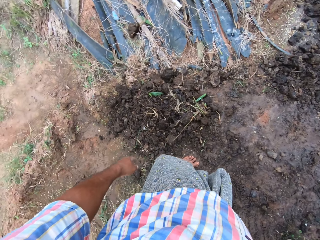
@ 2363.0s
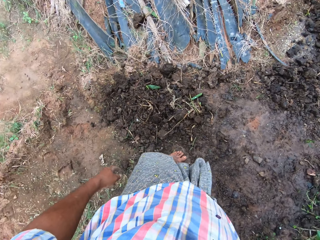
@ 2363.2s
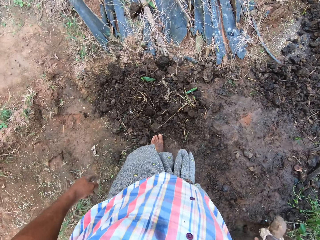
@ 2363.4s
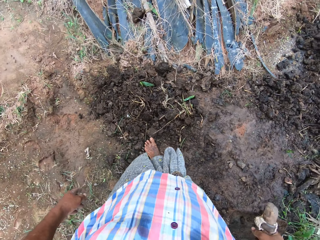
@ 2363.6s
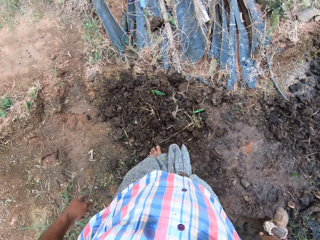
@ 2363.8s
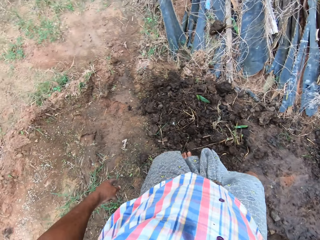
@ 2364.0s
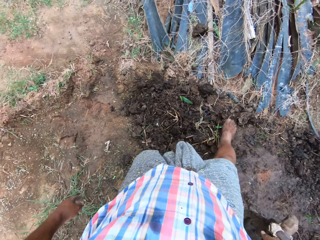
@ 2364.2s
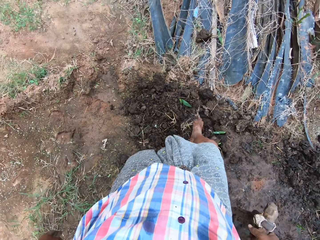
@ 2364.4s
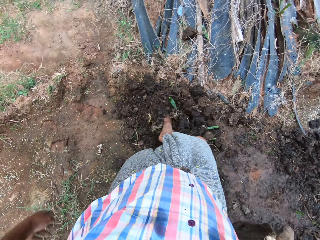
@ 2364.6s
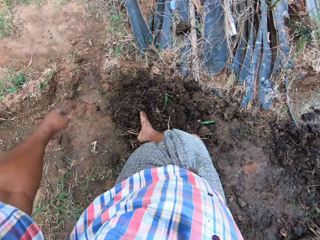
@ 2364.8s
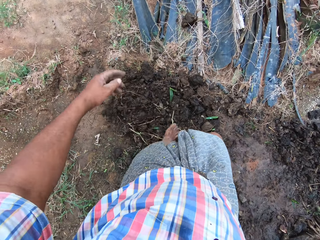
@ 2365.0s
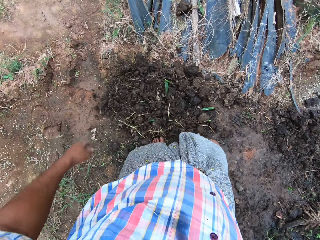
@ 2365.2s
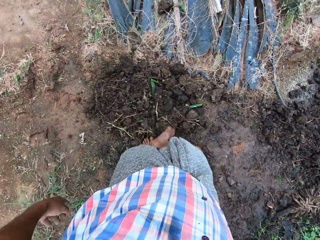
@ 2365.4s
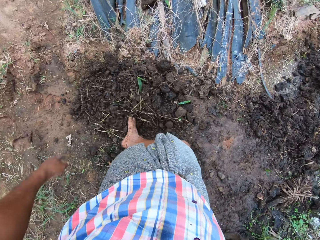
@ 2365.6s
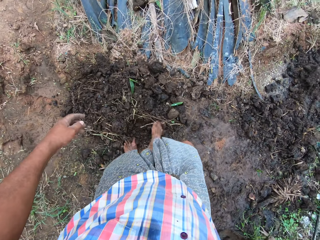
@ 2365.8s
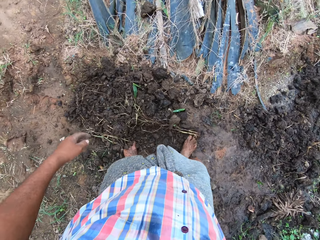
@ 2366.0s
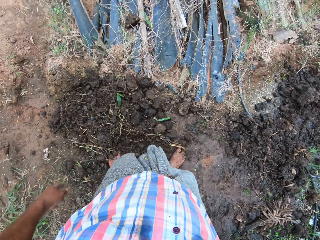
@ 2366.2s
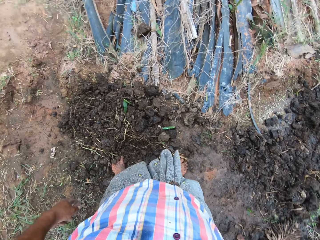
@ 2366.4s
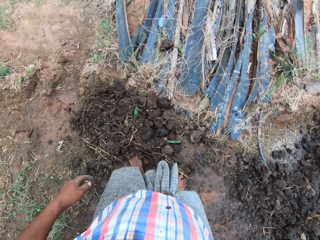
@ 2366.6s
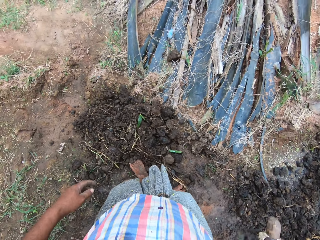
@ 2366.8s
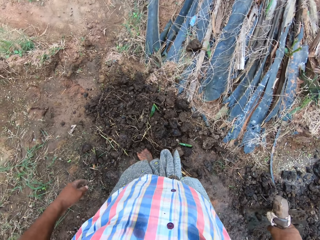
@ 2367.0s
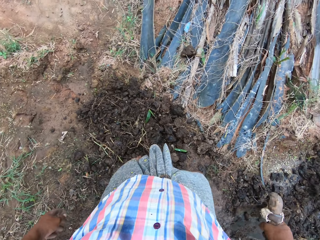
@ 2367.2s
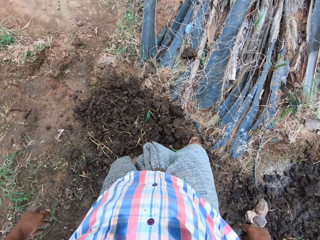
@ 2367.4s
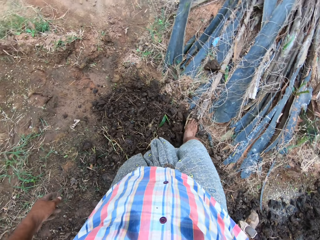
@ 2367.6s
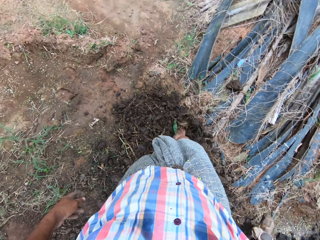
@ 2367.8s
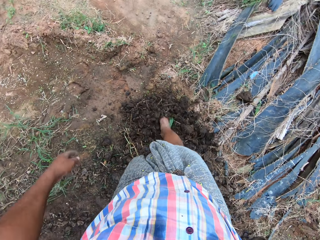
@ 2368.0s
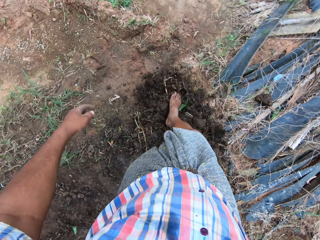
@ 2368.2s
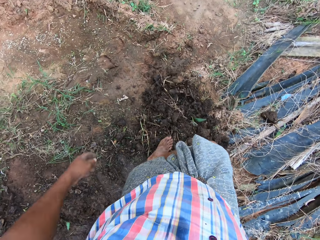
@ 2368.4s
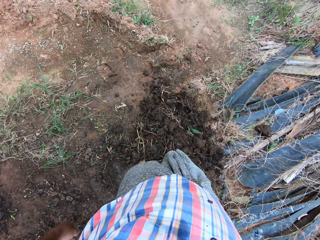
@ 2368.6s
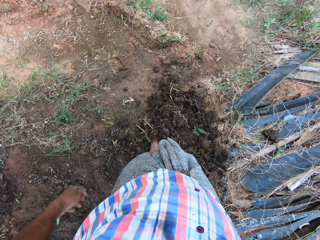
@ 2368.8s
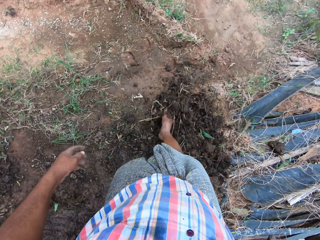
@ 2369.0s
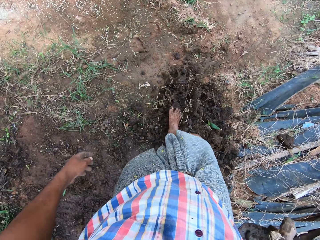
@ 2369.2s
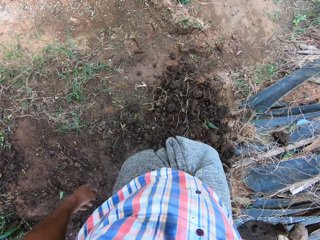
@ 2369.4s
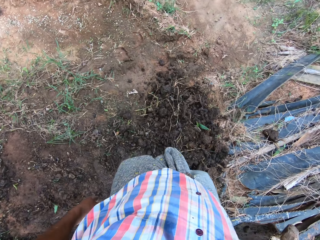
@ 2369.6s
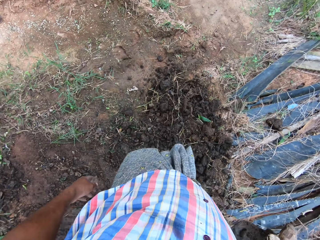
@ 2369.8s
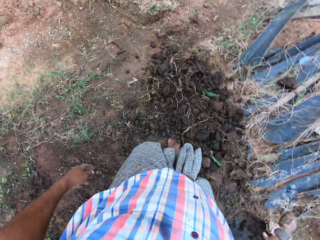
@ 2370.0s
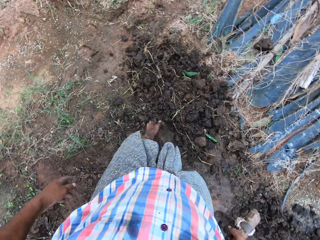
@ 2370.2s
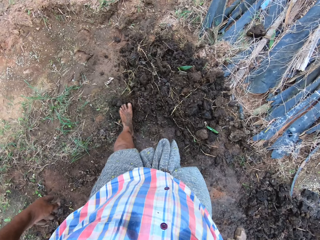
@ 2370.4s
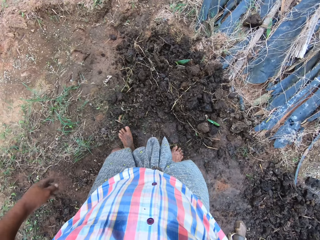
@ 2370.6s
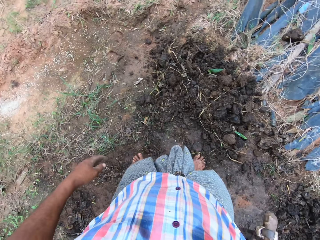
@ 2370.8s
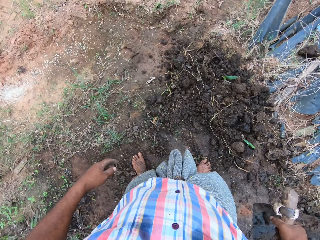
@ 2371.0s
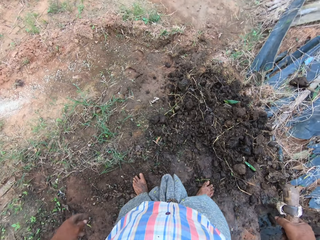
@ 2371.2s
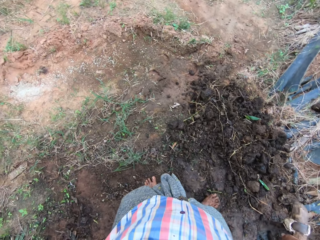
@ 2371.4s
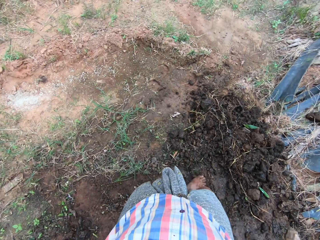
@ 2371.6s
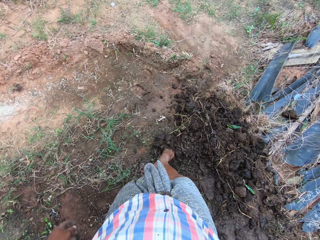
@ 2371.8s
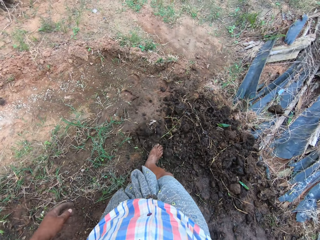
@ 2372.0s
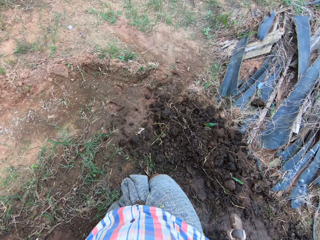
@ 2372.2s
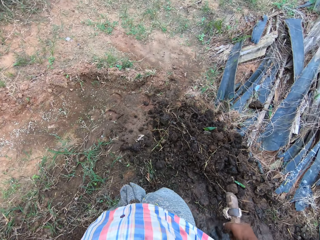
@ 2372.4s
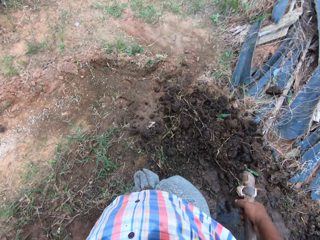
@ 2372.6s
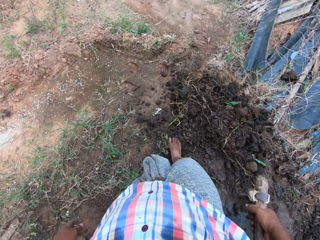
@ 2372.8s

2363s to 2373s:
The camera wearer moves the soil with his leg.

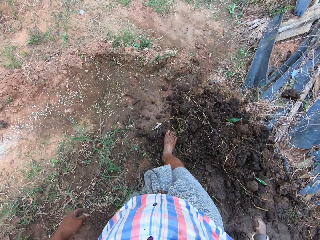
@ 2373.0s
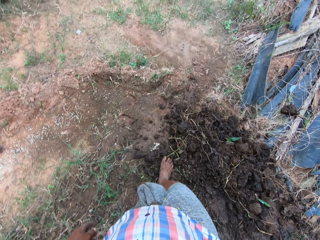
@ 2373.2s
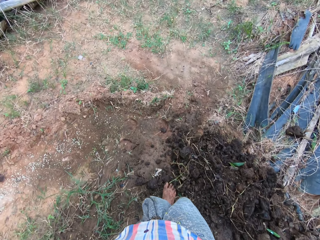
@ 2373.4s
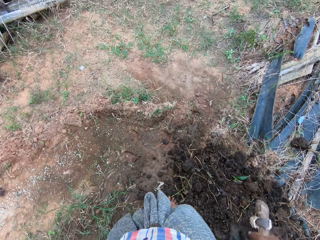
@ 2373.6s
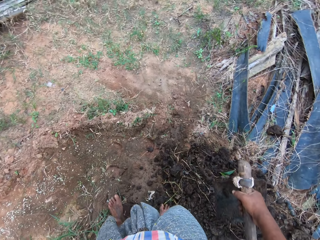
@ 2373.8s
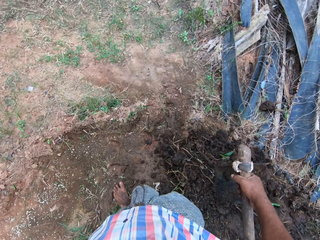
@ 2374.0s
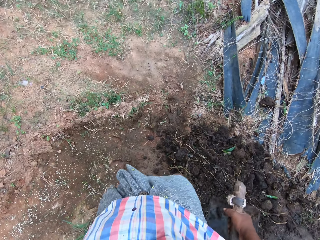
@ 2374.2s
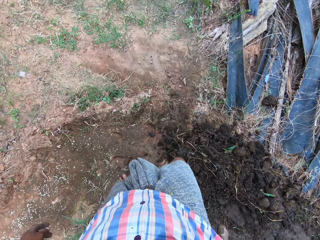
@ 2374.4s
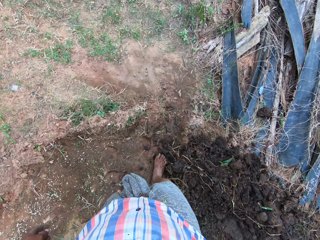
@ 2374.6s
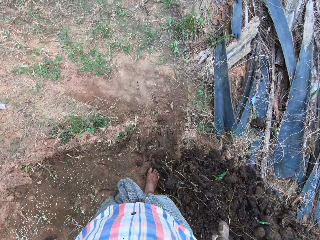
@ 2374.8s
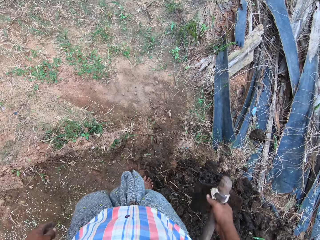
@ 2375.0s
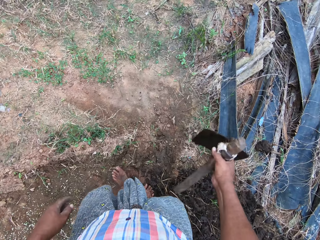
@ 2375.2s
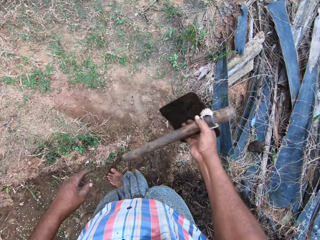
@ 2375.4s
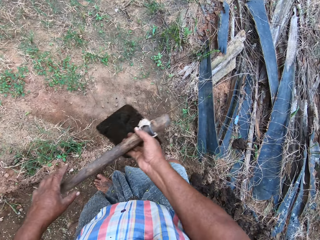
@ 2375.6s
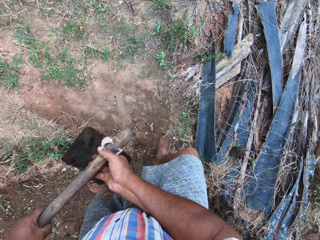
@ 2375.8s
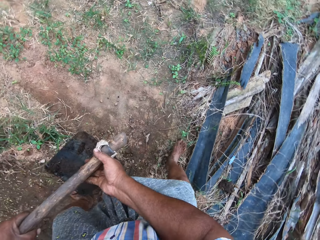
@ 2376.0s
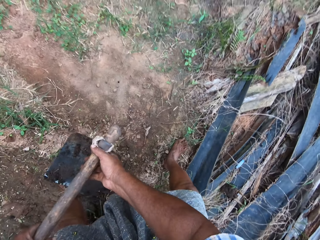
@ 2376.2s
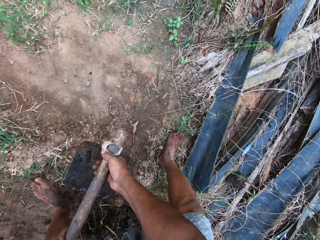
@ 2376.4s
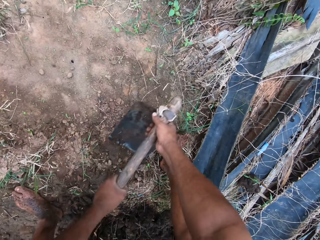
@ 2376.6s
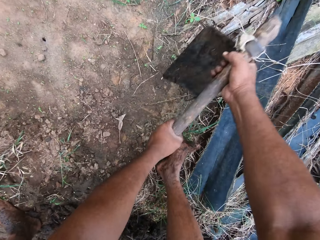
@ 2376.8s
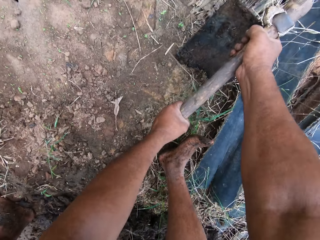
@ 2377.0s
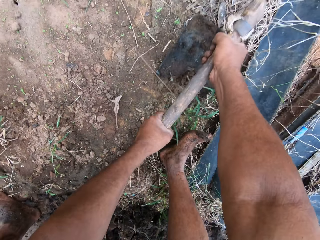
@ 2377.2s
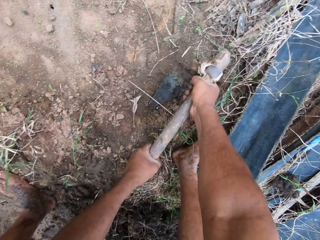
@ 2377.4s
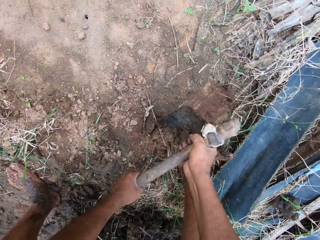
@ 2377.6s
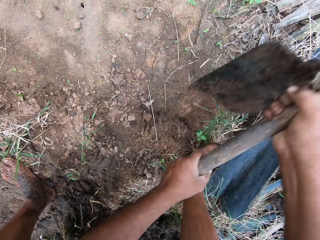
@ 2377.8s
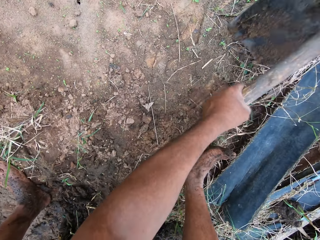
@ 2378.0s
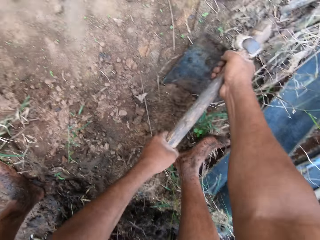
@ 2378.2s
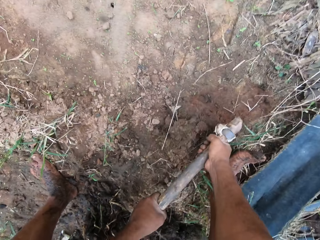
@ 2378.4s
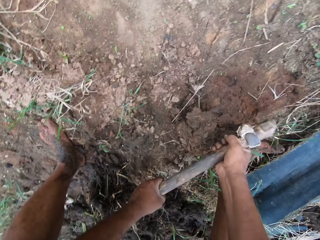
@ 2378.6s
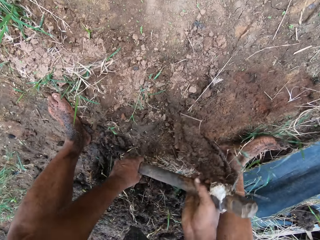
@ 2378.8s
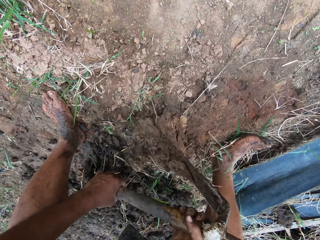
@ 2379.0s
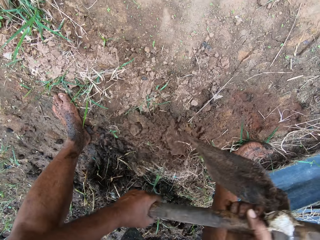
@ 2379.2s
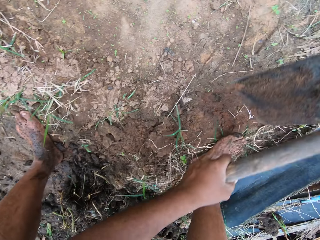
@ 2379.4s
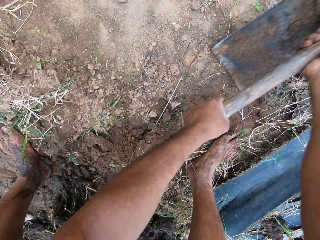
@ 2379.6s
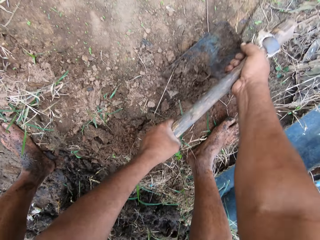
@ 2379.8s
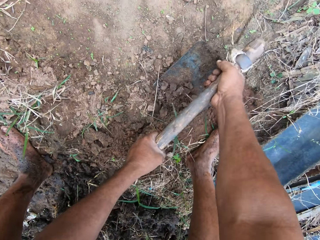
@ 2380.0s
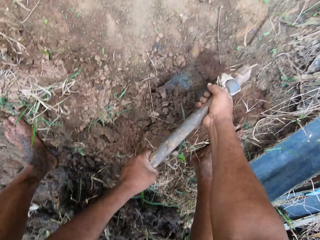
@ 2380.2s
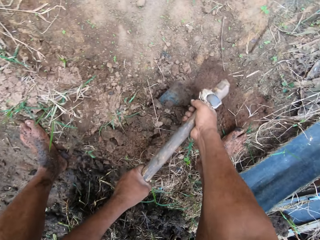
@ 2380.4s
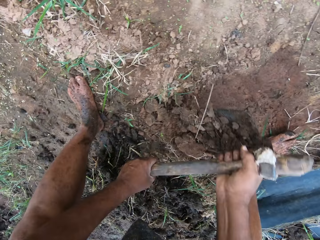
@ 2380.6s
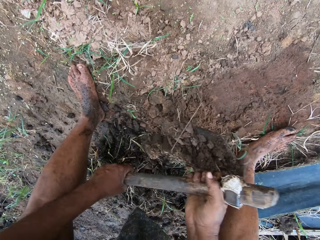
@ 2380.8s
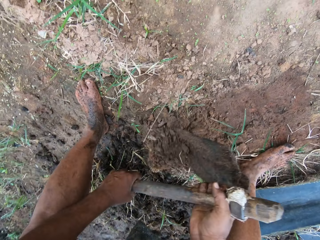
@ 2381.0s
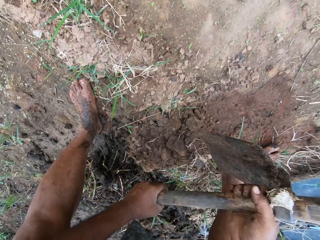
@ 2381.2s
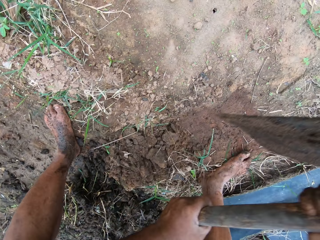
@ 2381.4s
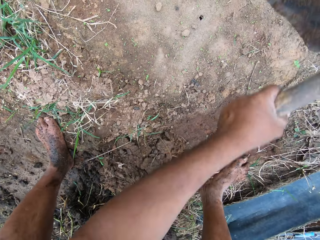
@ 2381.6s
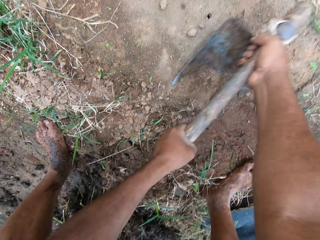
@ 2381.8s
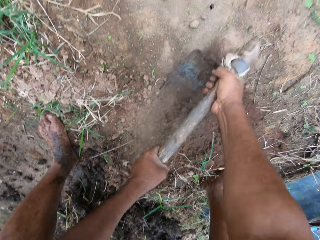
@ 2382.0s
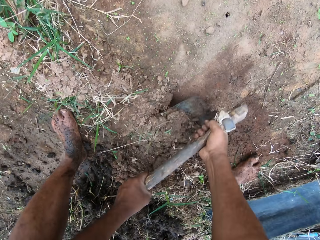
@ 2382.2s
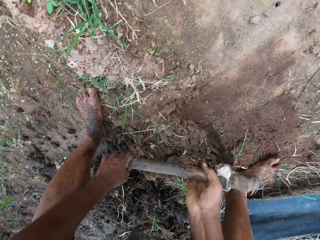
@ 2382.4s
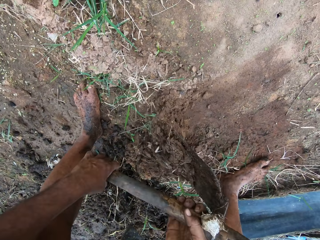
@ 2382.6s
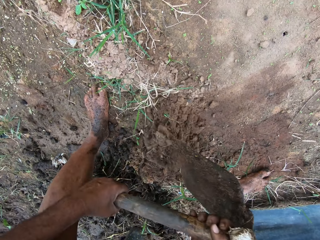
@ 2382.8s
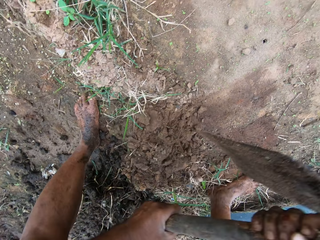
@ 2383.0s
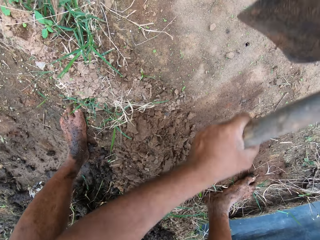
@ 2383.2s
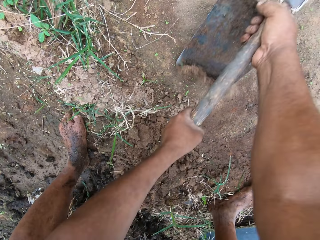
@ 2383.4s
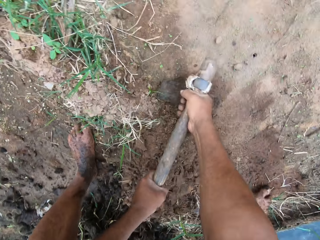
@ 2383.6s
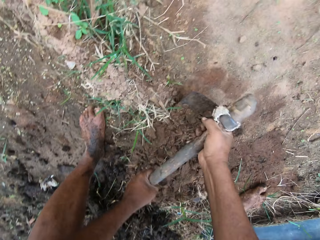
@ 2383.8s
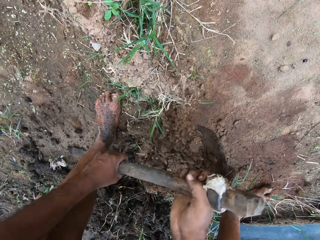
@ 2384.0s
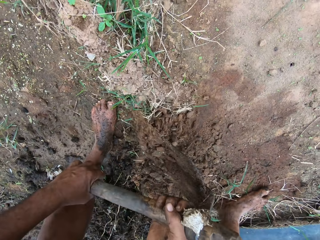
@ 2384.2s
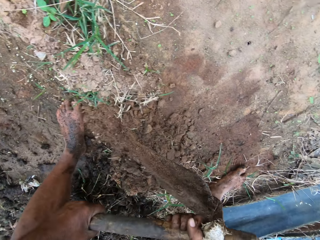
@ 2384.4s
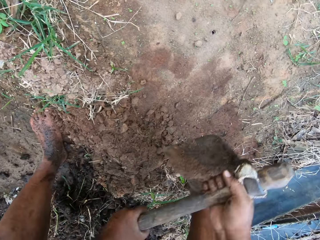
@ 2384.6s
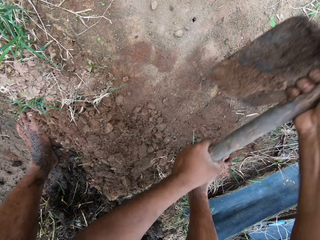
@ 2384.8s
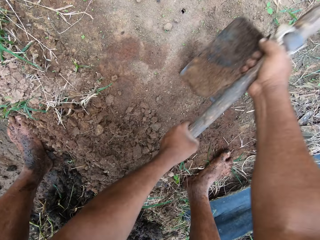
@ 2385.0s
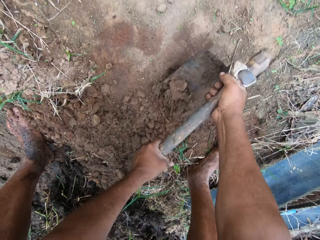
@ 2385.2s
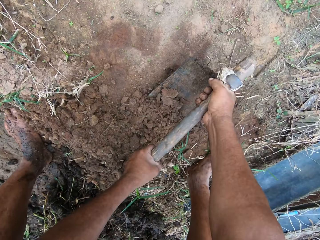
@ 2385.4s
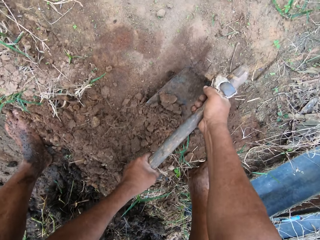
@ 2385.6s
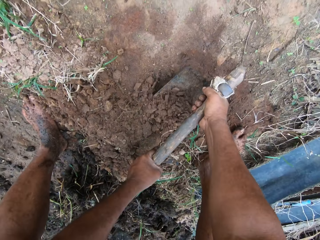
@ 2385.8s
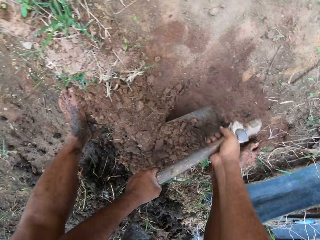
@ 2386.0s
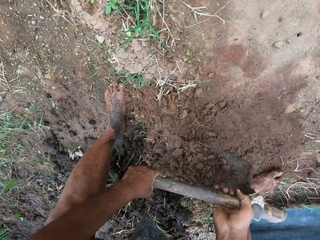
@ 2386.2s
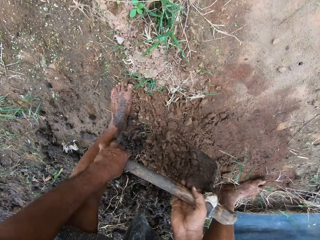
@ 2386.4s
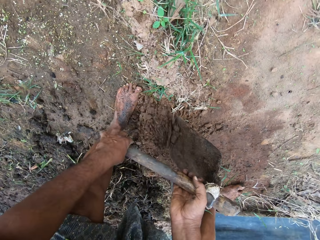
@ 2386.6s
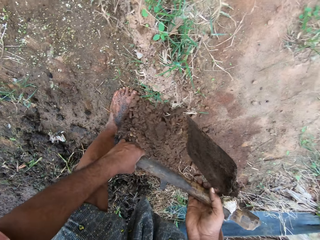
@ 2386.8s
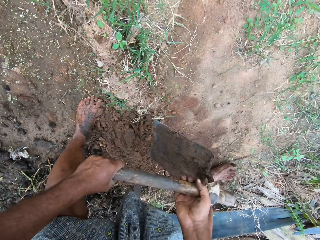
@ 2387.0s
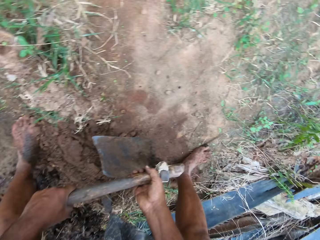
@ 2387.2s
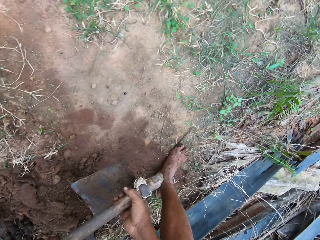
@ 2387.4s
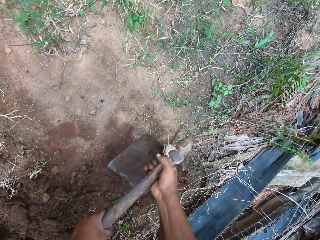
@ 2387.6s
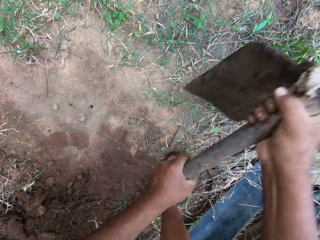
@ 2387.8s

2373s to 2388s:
The camera wearer walks around the field. They move the soil with a hoe. They dig the ground with the hoe.
